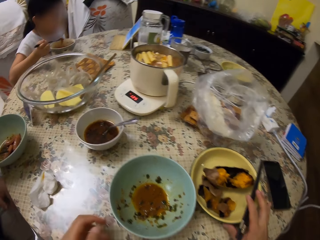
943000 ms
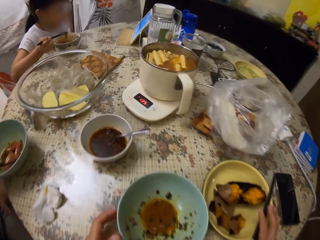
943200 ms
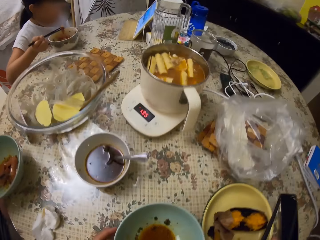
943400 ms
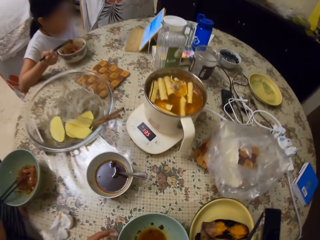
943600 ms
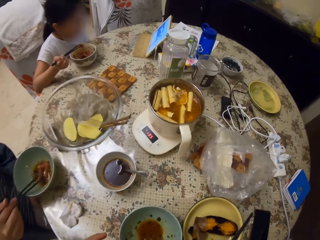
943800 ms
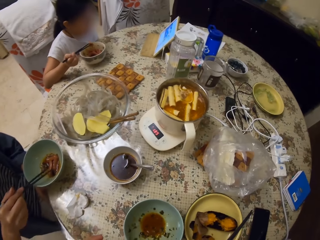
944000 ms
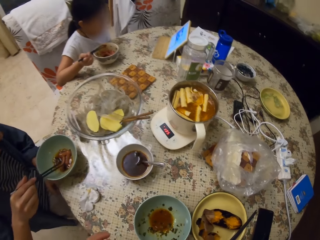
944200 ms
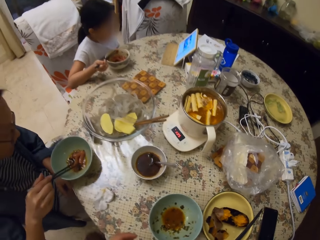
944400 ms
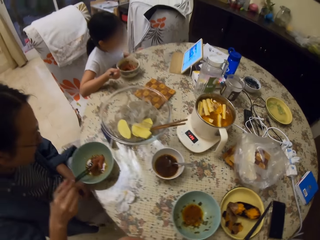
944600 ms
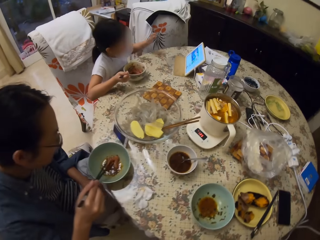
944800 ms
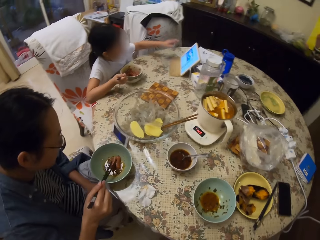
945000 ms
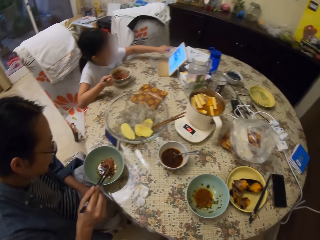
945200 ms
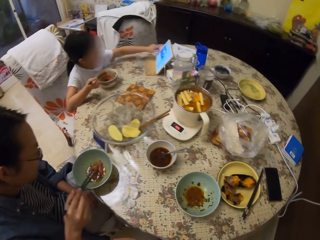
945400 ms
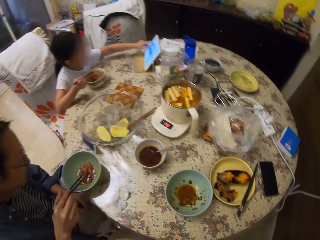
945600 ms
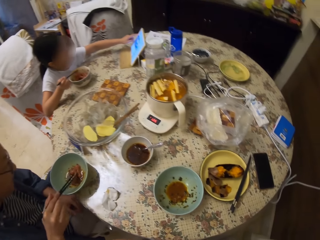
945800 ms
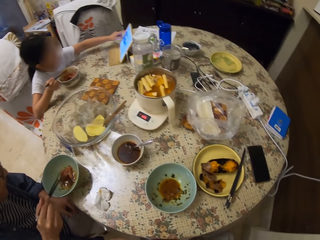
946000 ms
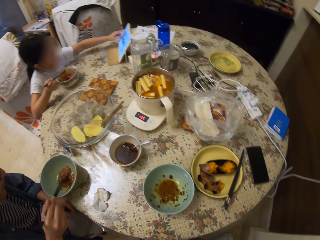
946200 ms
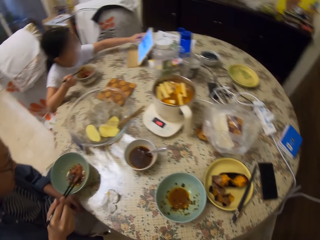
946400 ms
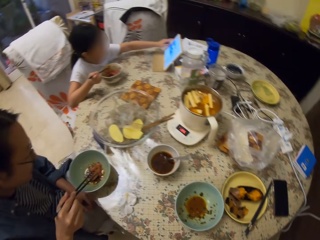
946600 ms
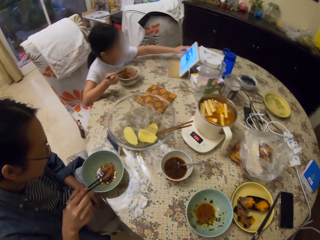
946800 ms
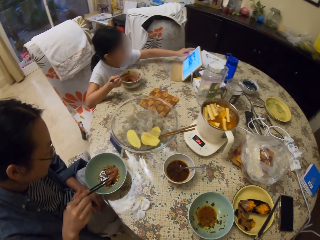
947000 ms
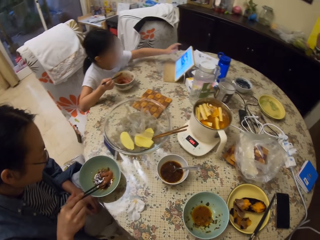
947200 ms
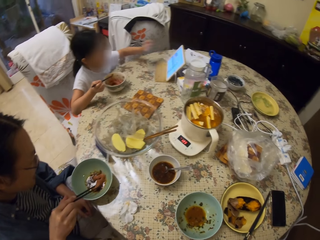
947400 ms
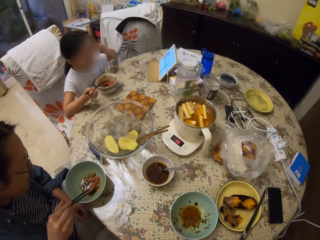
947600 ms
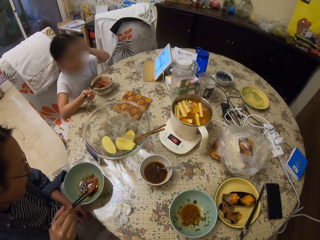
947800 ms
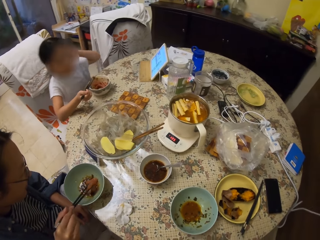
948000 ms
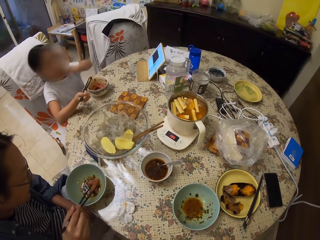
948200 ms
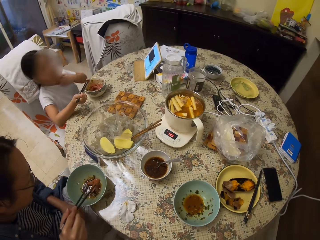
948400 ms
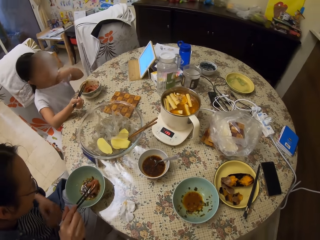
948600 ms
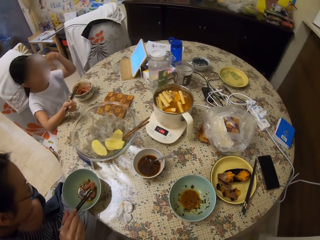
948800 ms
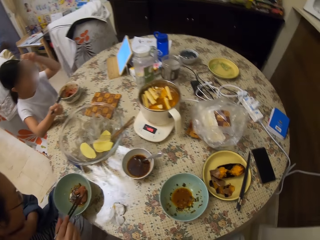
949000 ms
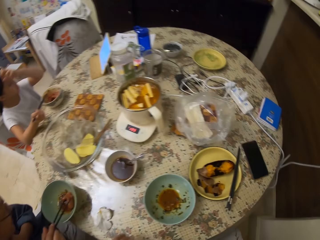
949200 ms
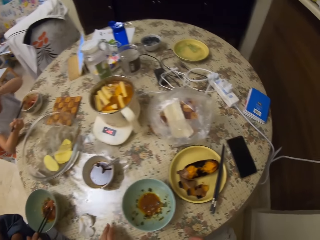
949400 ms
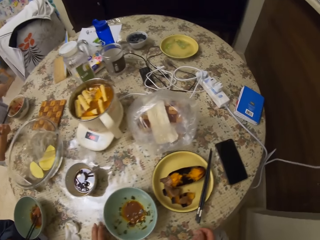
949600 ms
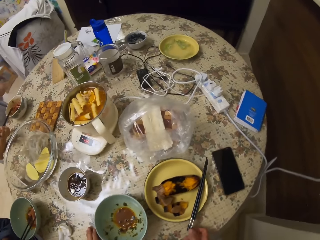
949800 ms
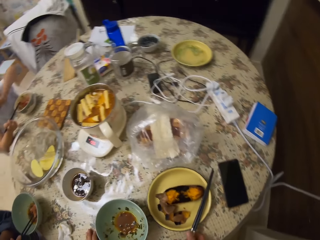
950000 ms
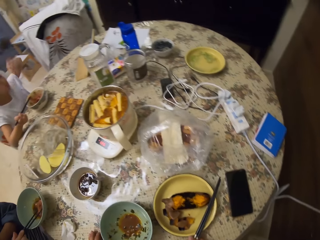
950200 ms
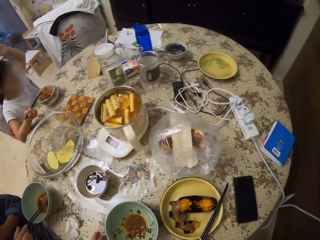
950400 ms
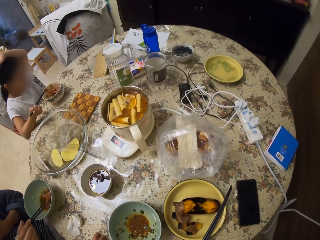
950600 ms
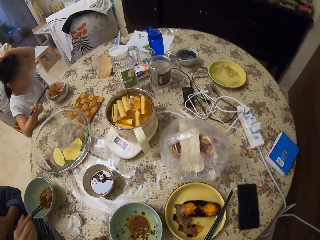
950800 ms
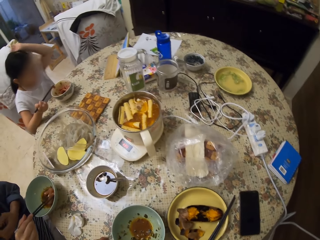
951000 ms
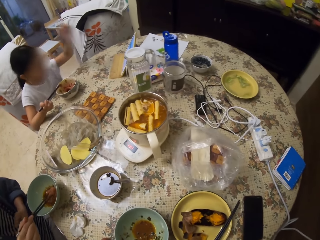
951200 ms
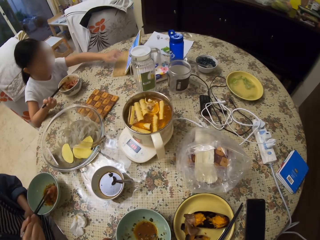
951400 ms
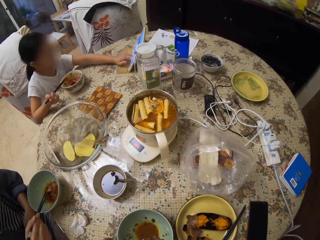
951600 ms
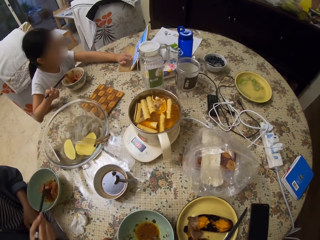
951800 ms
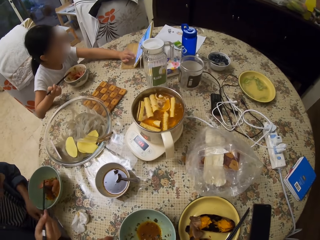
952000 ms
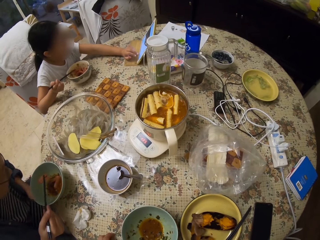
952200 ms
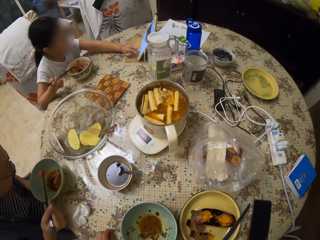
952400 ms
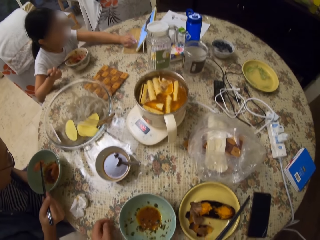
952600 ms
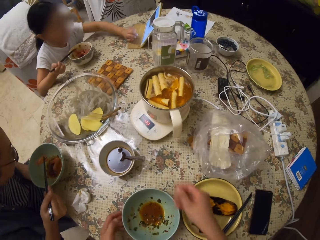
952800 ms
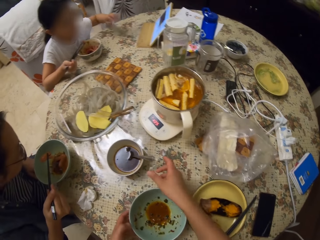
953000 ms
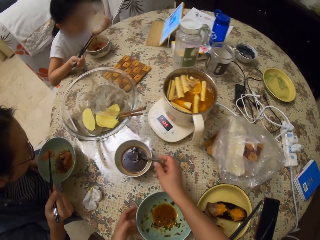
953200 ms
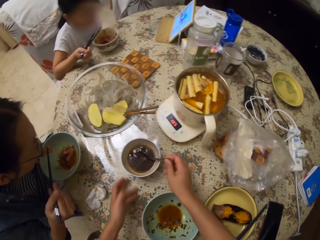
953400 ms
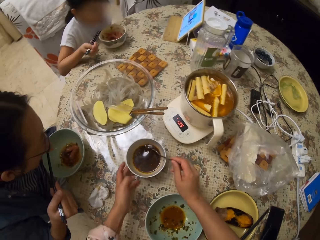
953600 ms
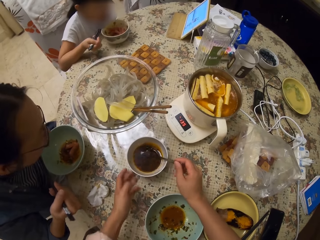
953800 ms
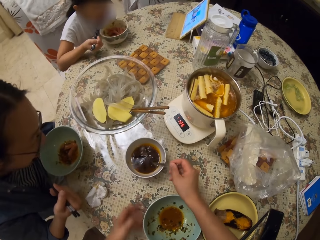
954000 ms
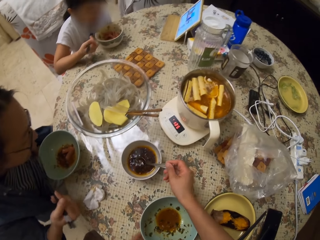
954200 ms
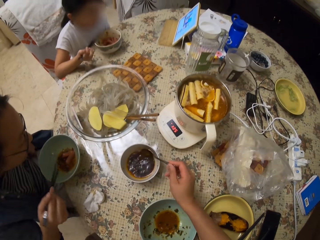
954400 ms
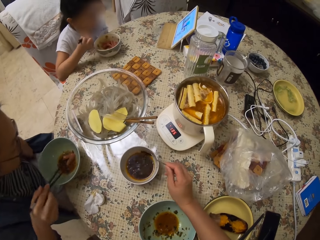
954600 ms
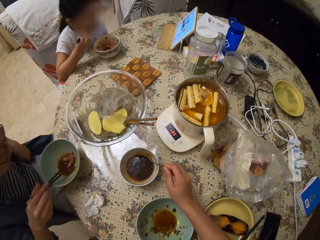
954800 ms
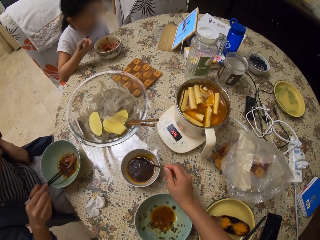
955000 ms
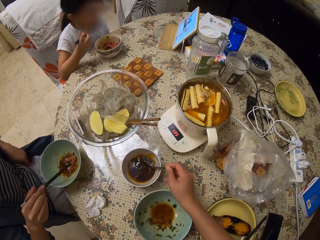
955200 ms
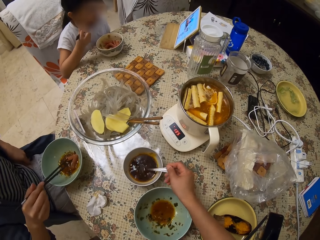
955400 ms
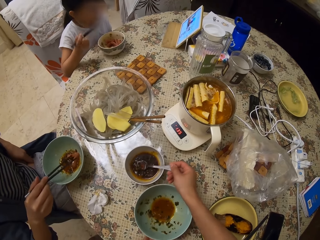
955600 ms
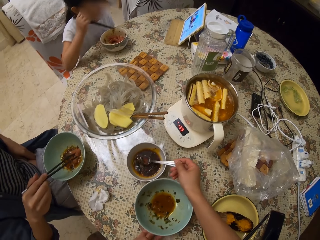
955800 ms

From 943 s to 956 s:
The camera wearer looks around and moves around. A woman moves the food in a bowl with chopsticks. The camera wearer looks around. A girl operates an iPad. The girl removes the hand from the tablet to the head. The woman touches the neck. The girl puts the hand on the table. The woman picks up something in the bowl with chopsticks. The girl touches the tablet. The girl moves the hand. The camera wearer picks up a spoon and stirs the soup with the spoon. The woman puts something in the mouth. The girl puts something in the mouth. The girl moves the hand. The camera wearer moves the bowl on the table. The woman picks up something in the bowl with chopsticks. The camera wearer scoops something in the bowl with the spoon.

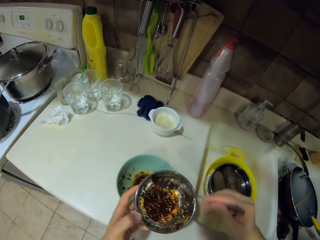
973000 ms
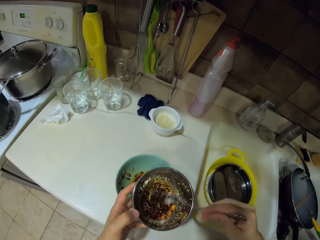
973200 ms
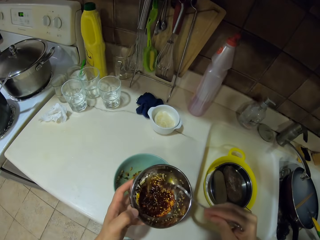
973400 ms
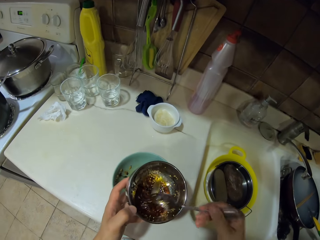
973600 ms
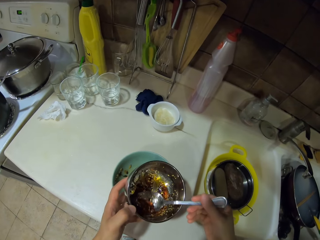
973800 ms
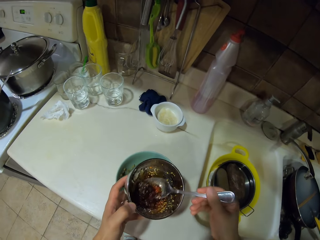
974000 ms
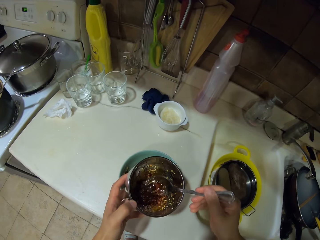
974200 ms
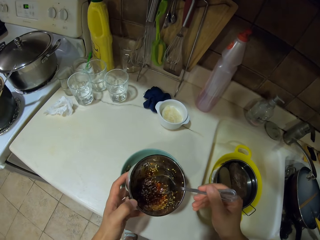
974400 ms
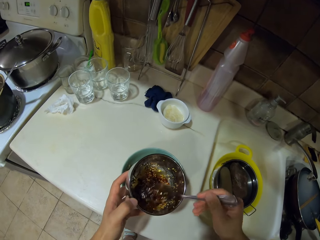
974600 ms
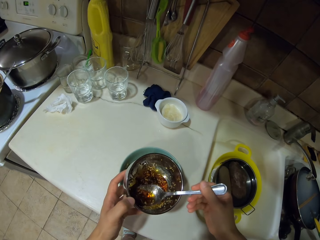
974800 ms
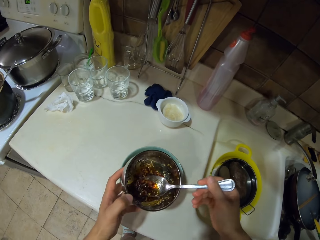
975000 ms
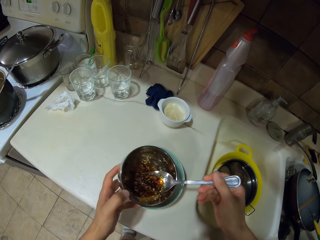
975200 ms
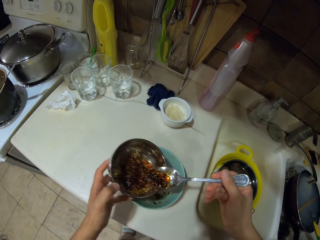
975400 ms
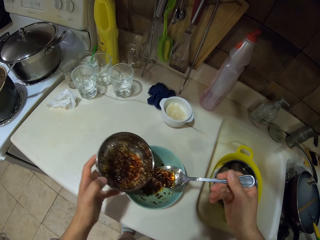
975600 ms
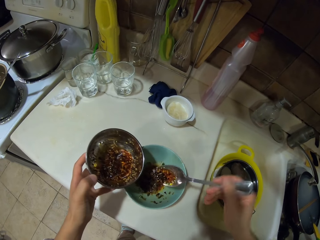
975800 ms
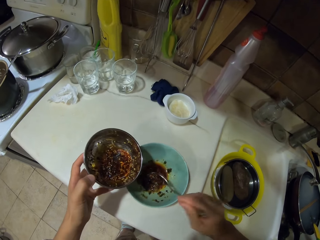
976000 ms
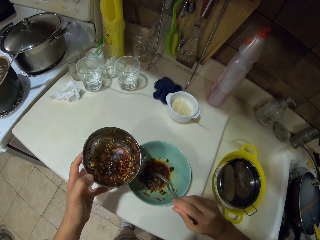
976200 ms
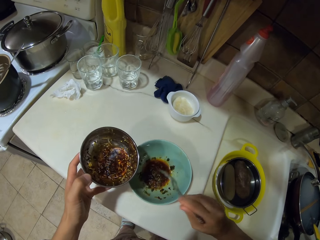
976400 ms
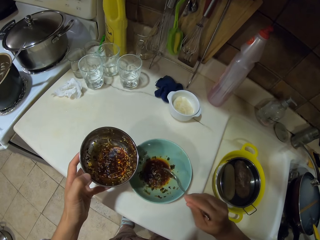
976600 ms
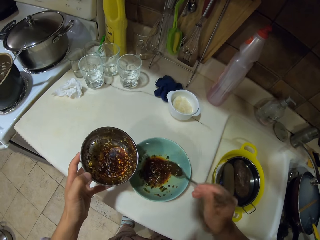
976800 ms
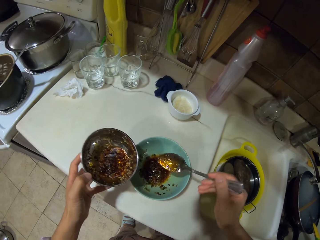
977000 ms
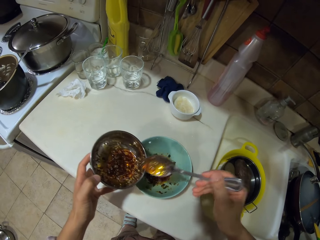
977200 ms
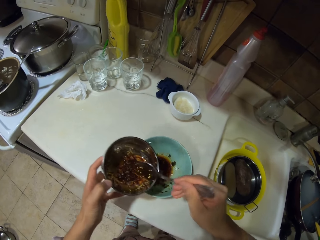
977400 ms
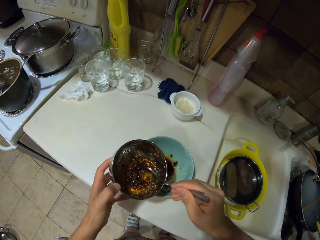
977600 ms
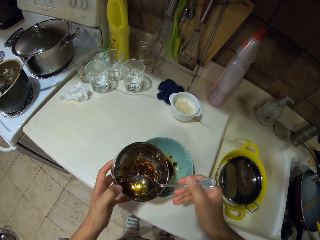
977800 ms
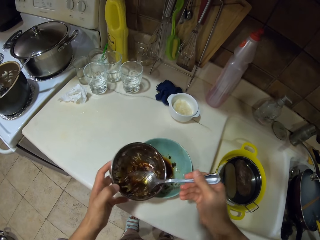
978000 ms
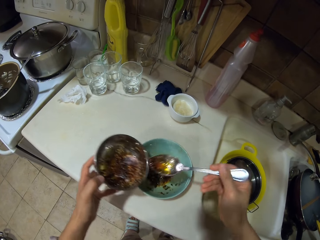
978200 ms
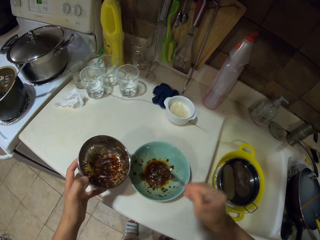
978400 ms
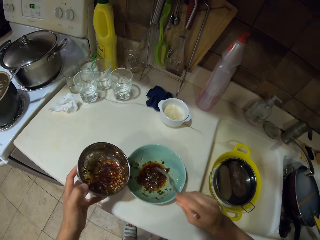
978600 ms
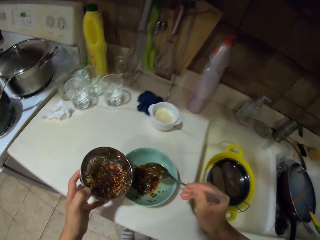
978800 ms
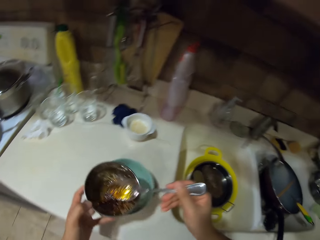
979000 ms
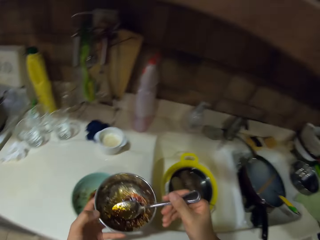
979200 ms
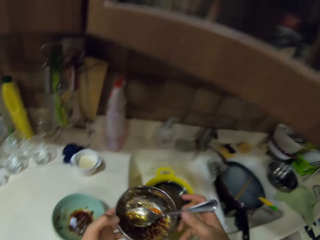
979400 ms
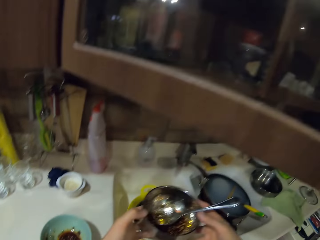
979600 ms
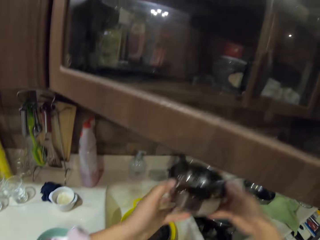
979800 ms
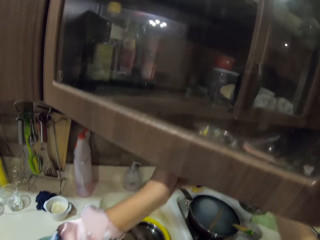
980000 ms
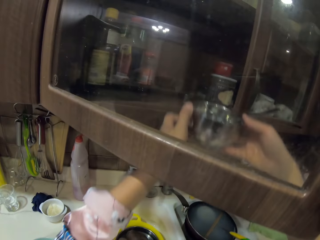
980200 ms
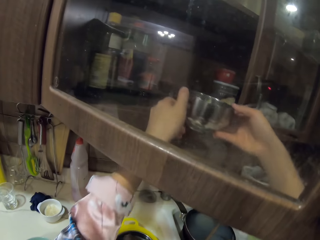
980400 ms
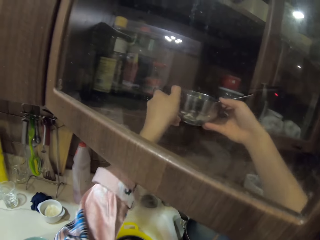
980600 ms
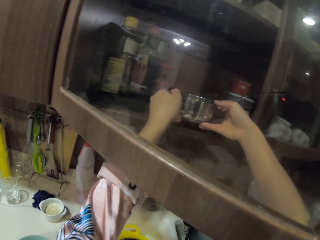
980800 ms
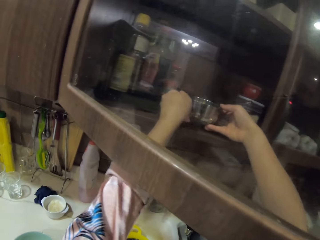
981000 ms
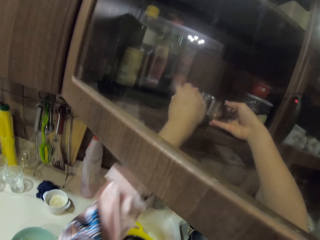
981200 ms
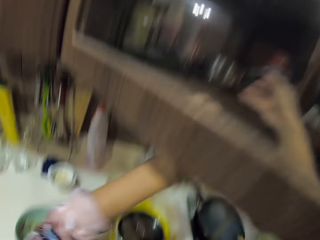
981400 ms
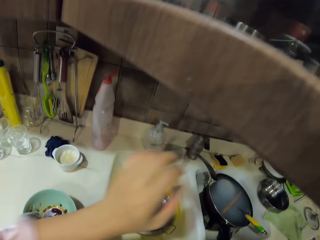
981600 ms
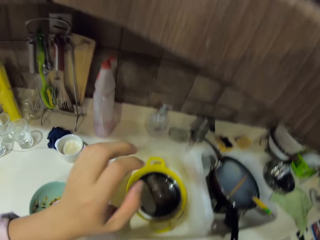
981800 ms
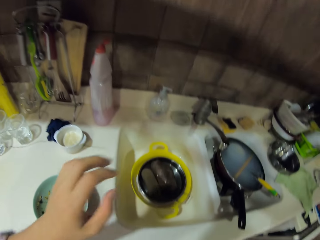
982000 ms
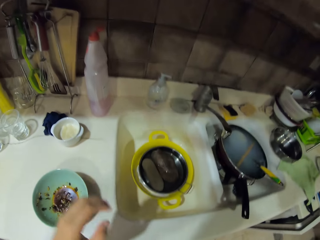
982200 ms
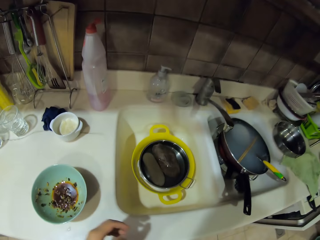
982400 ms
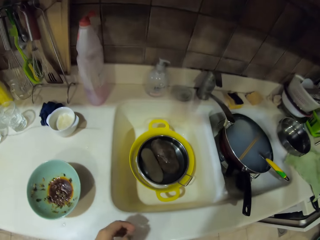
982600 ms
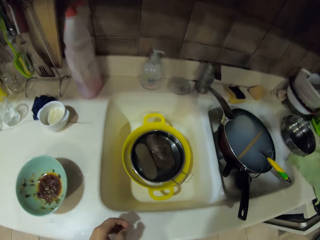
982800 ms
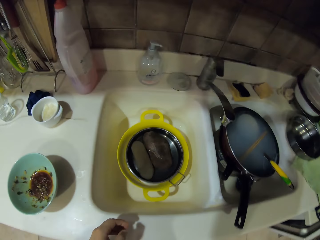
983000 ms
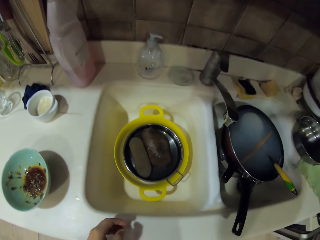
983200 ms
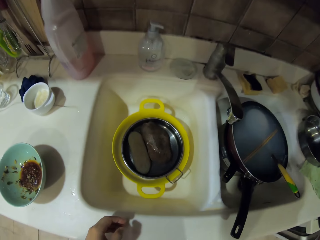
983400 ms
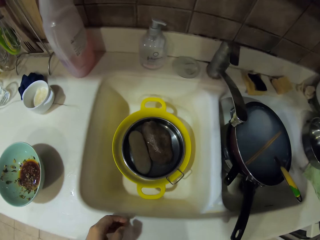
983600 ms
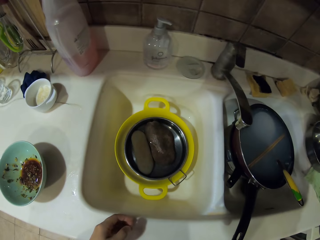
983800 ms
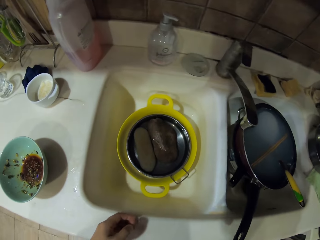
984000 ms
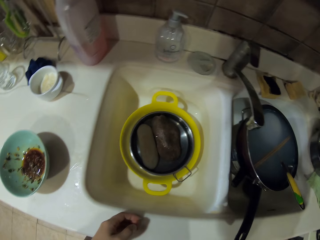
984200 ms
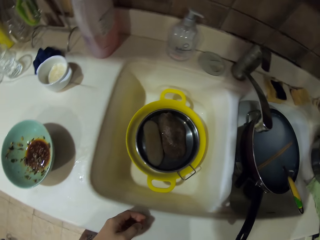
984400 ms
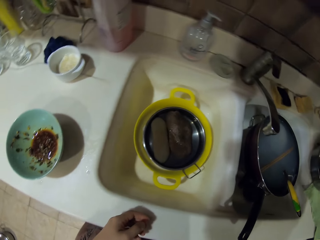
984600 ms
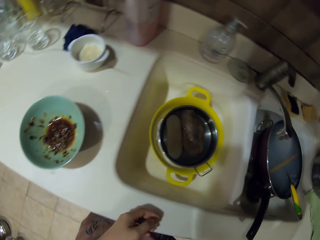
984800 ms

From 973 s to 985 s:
The camera wearer picks up a spoon in a bowl. They turn the food with the spoon and scoop something in the bowl with the spoon. They put the food in the bowl with the spoon. They scoop something in the bowl with the spoon. They put something in the bowl with the spoon. They put the spoon in the bowl. They put the bowl in a cabinet or cupboard. They move around. They close the cupboard. They look around.
